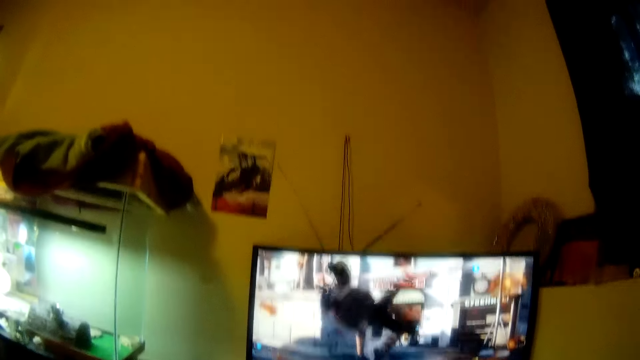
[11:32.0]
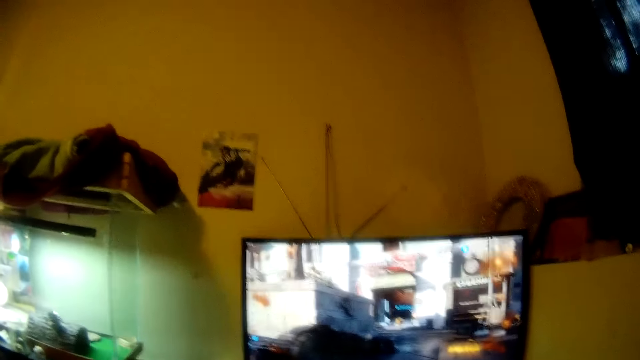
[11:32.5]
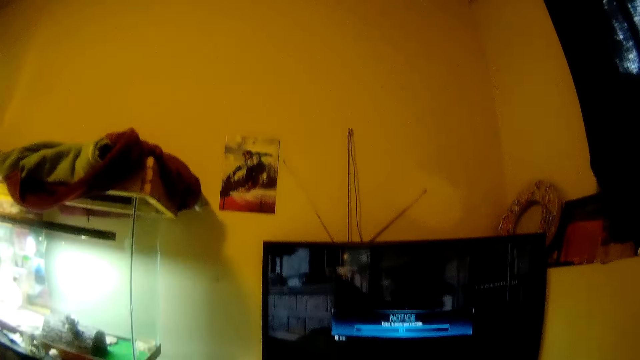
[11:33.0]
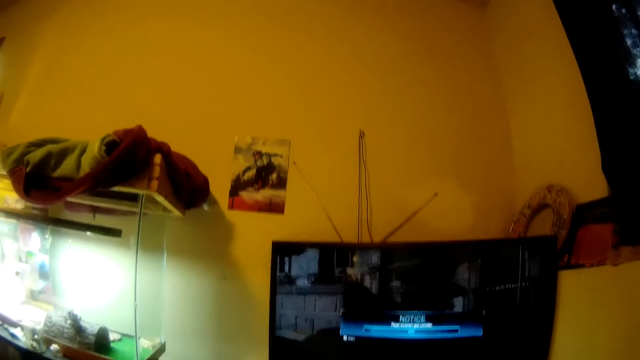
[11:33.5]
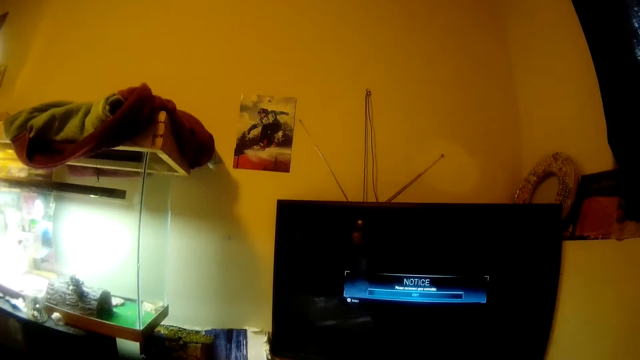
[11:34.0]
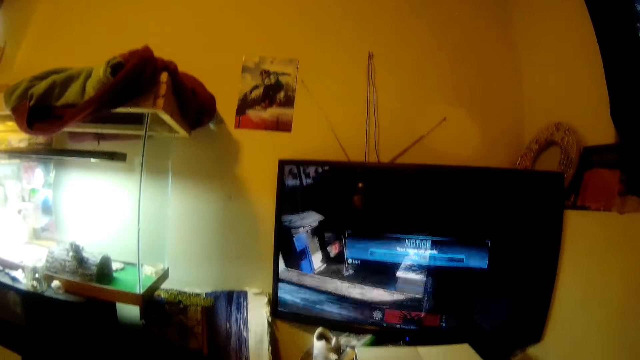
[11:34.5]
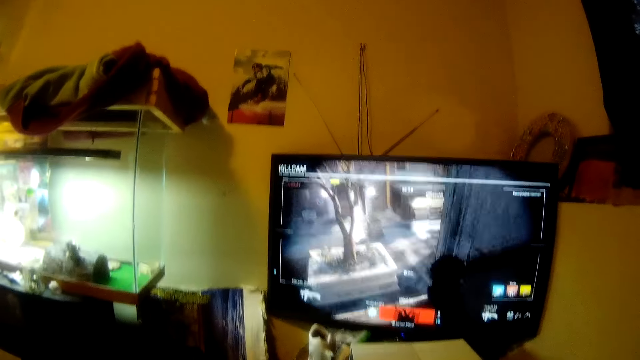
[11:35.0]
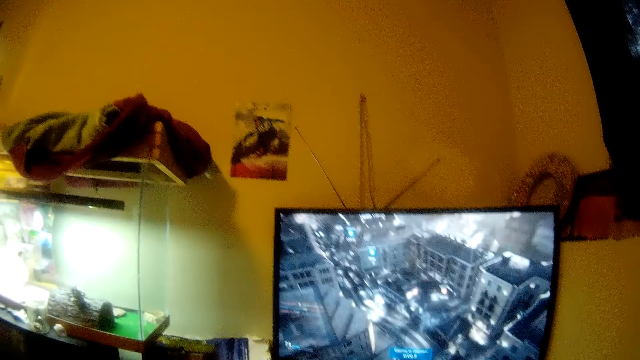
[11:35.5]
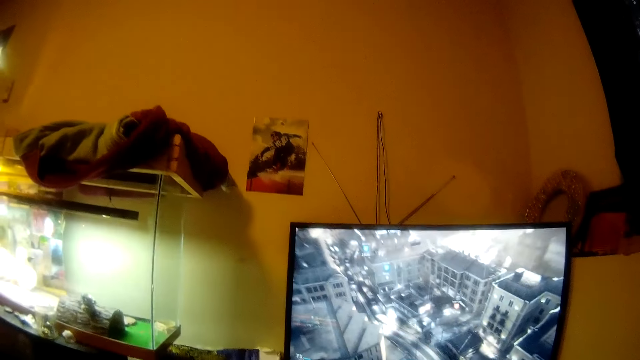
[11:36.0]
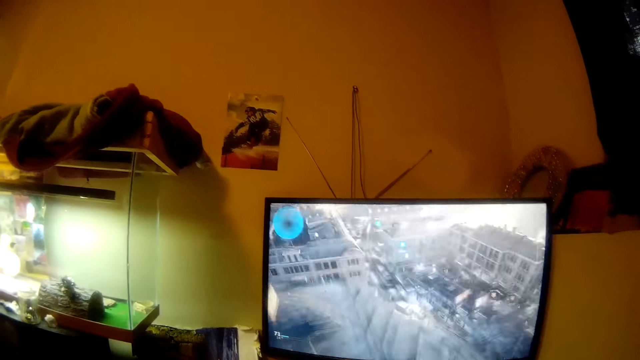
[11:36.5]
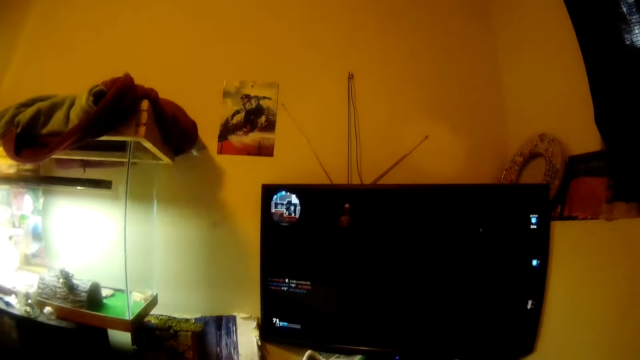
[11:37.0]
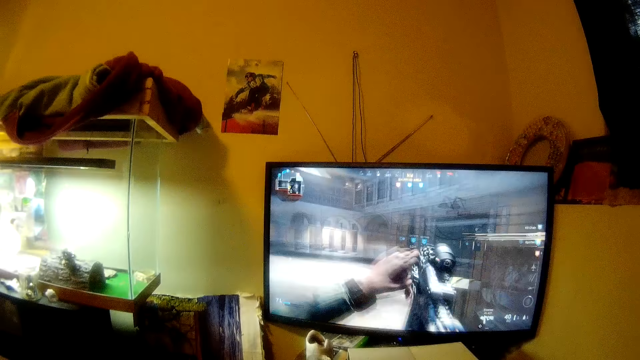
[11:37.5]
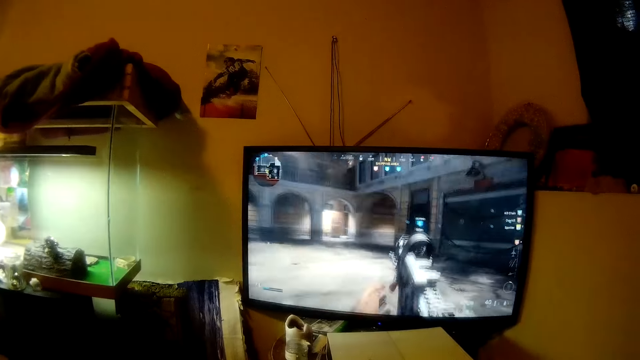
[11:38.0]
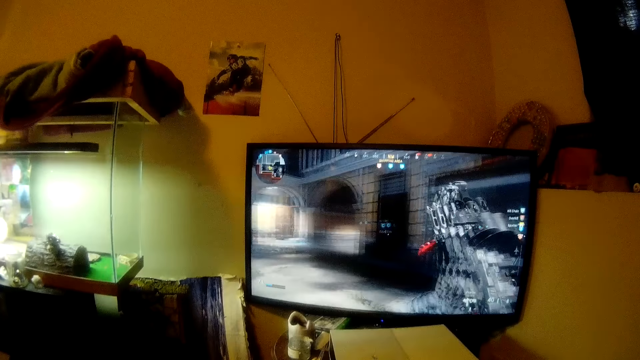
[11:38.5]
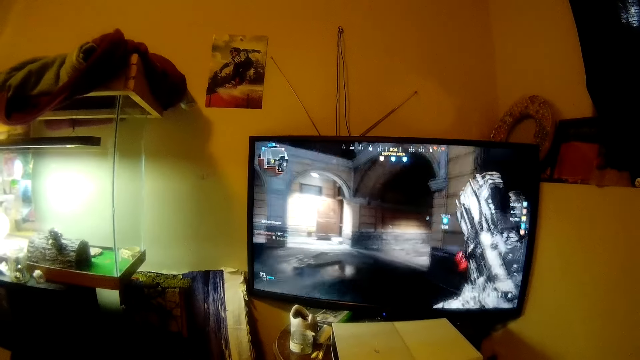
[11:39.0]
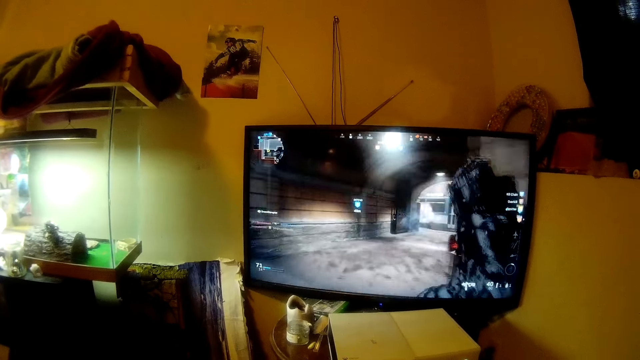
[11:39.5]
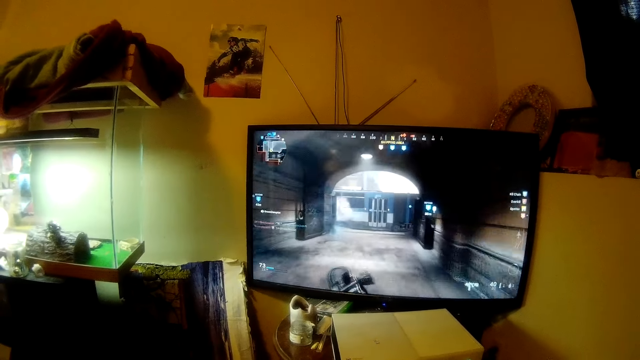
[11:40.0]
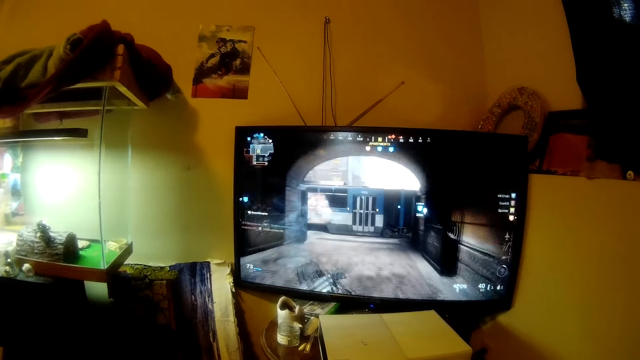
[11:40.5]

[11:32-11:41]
The camera wearer moves the head up. They stare at the television. They move the head down. They stare at the television.

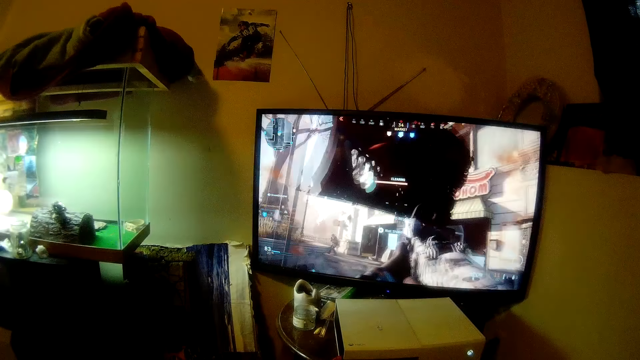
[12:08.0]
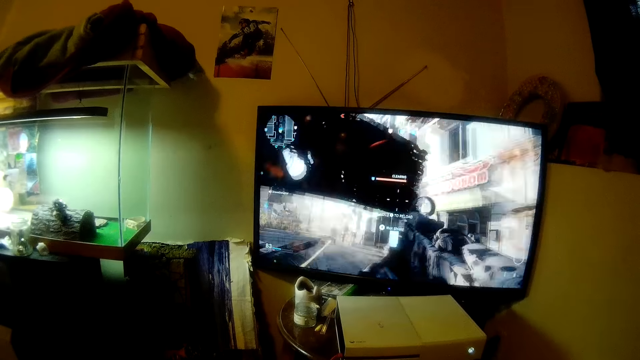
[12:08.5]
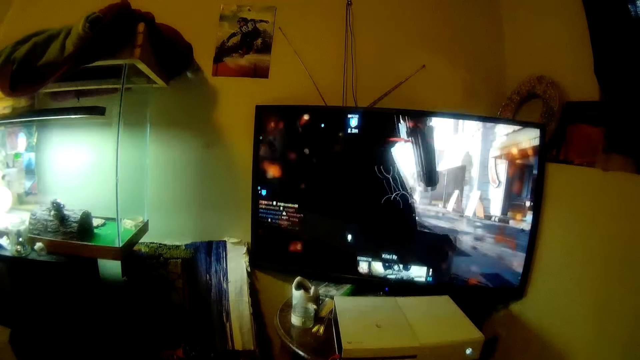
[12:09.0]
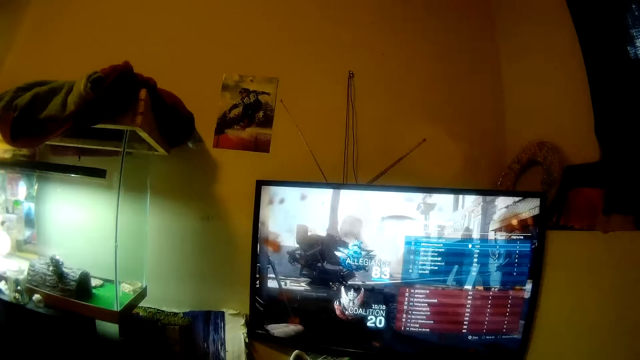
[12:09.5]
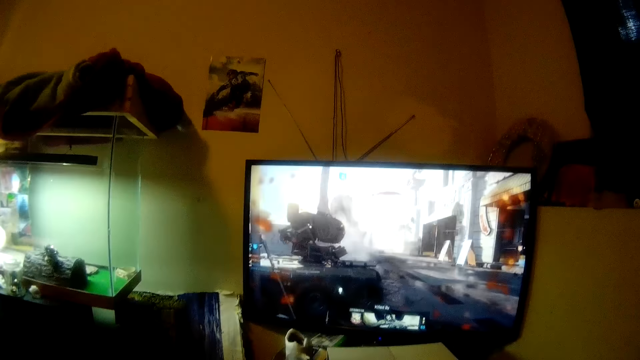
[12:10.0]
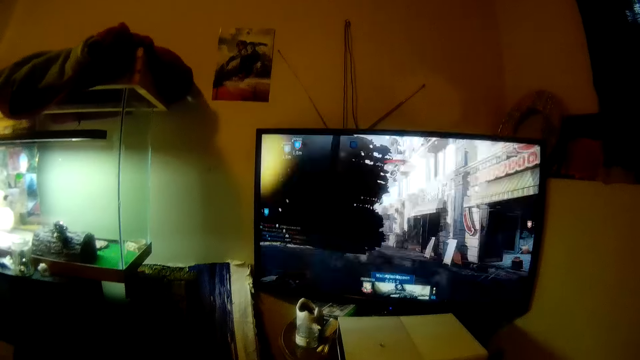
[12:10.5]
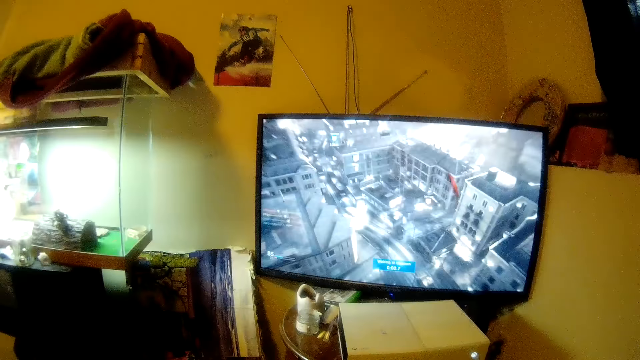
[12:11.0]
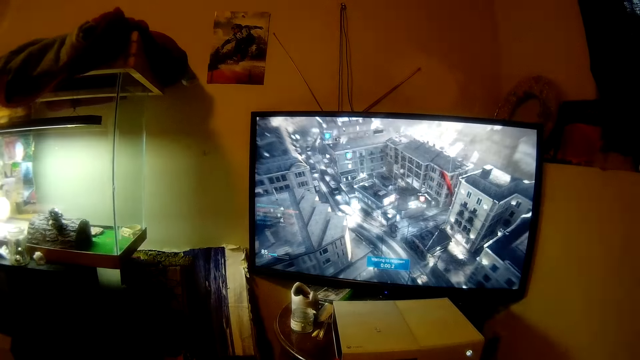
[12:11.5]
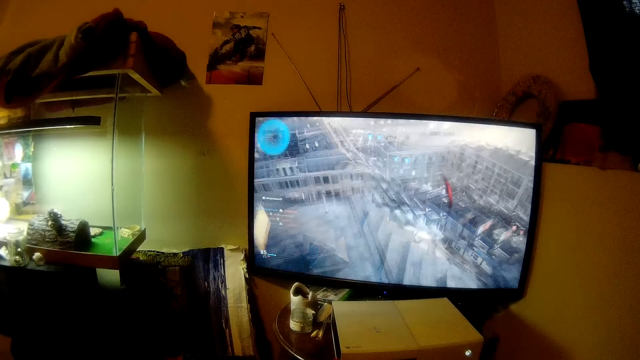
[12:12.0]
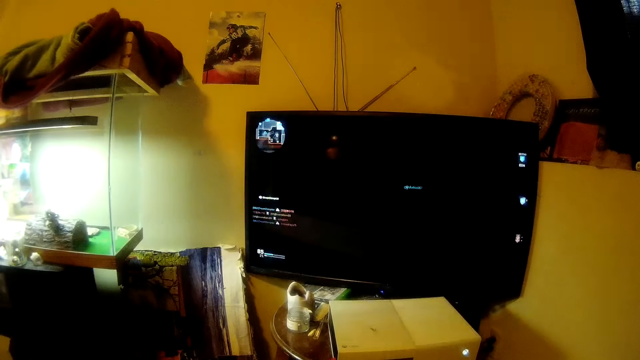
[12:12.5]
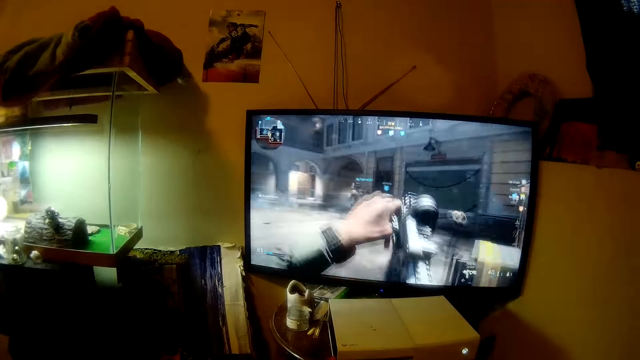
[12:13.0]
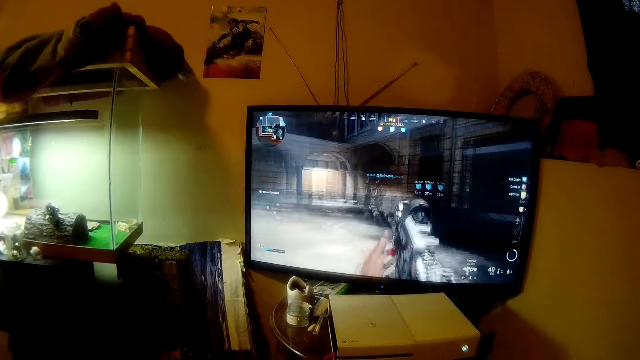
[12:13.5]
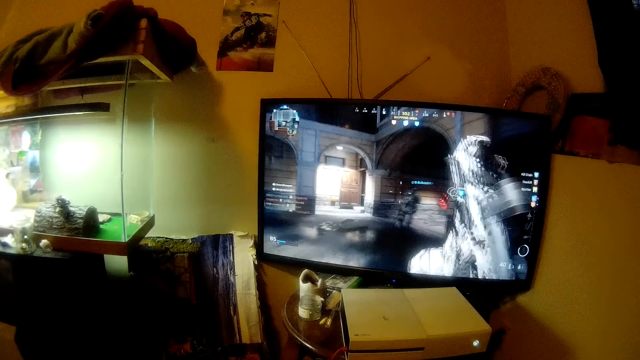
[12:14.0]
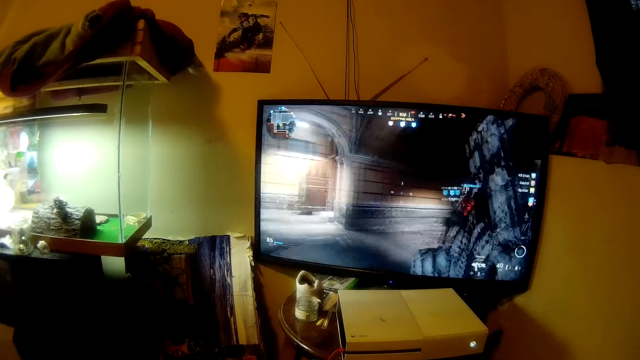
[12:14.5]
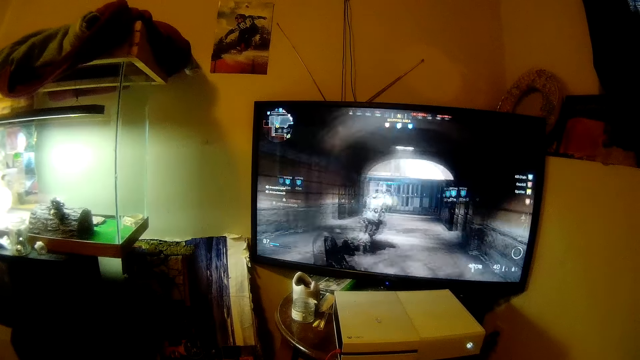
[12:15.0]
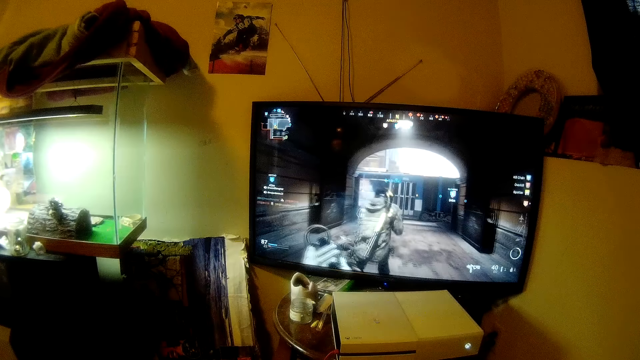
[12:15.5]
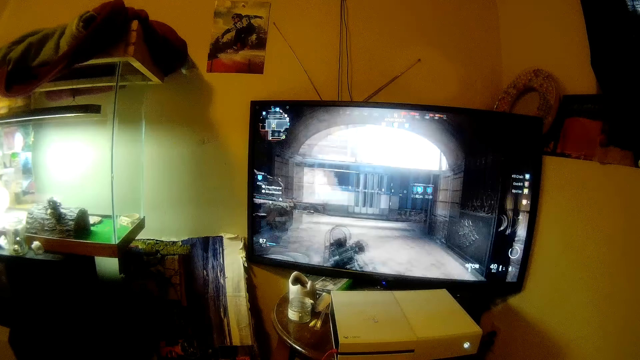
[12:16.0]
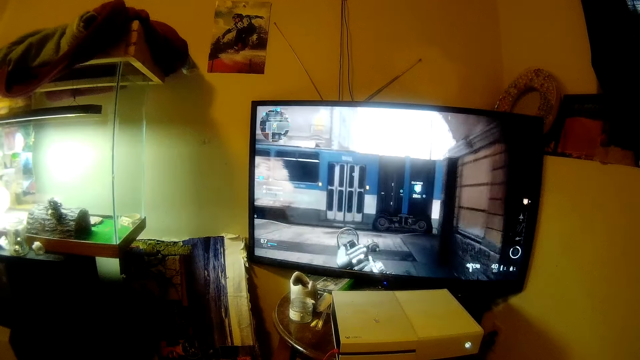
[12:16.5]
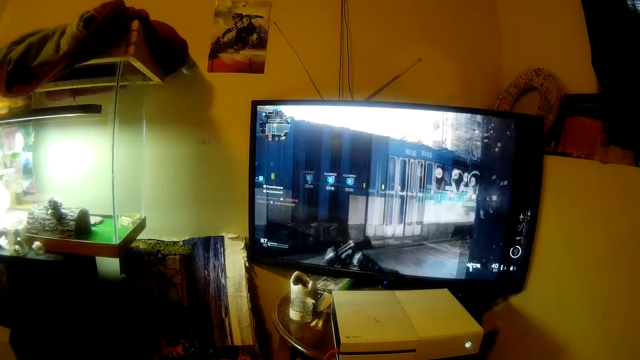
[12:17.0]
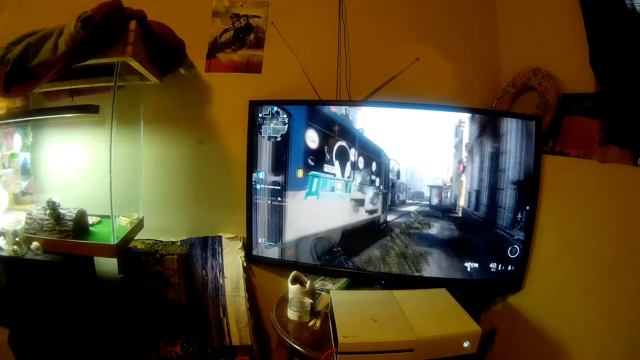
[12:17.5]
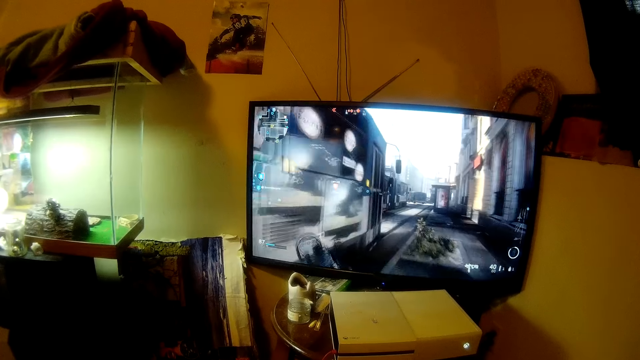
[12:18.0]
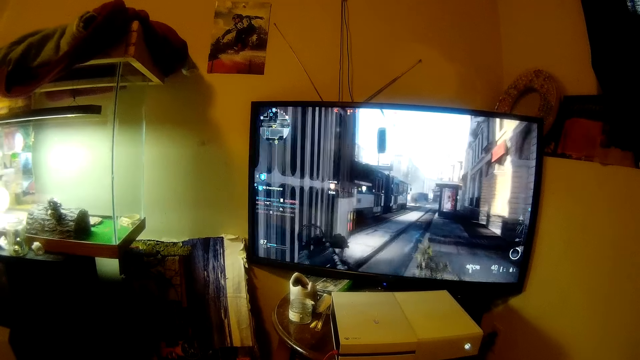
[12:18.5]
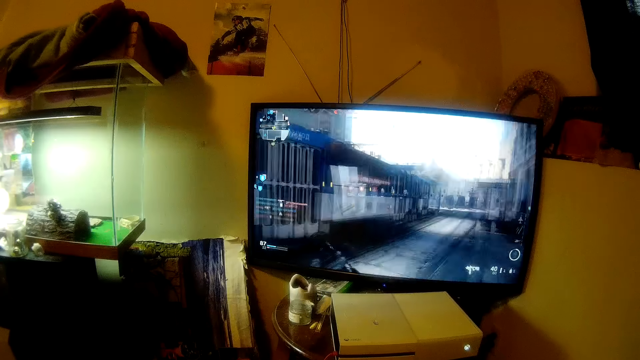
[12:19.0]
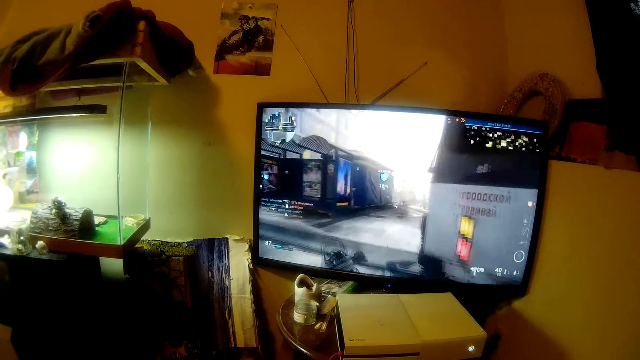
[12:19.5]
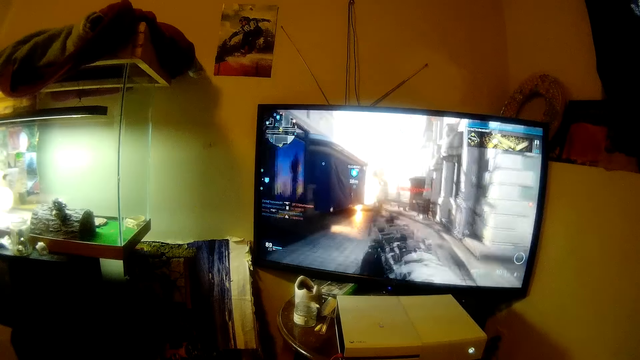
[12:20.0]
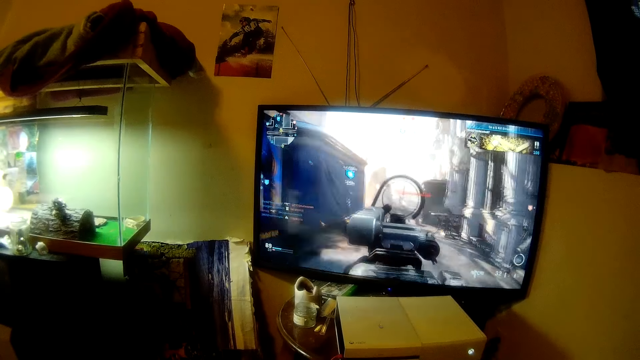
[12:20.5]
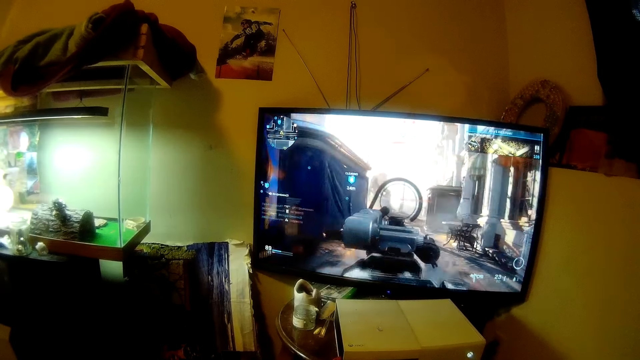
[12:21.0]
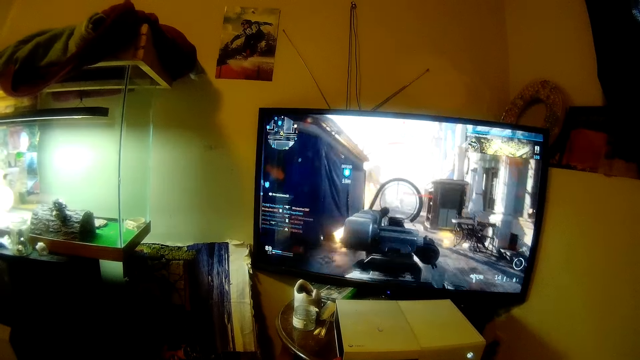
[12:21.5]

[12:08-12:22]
The camera wearer moves the head up. They move the head down. They stare at the television.
